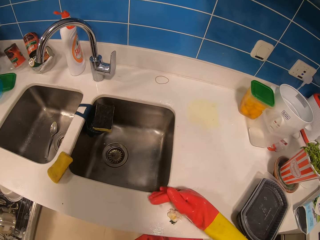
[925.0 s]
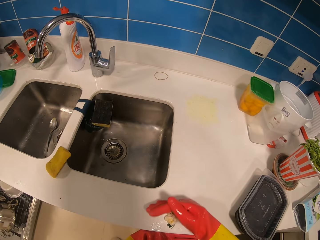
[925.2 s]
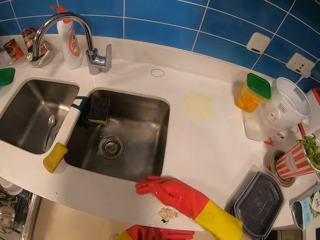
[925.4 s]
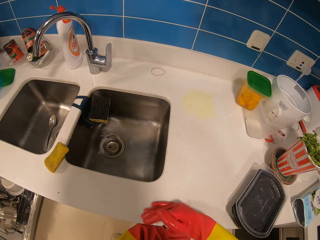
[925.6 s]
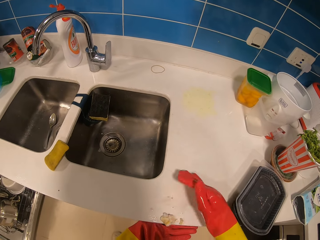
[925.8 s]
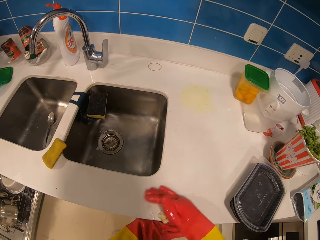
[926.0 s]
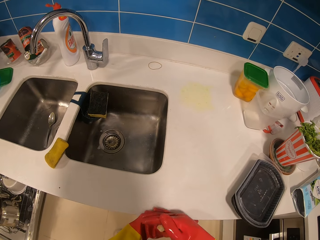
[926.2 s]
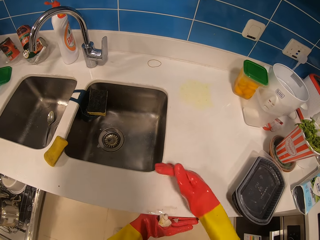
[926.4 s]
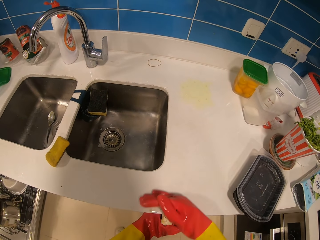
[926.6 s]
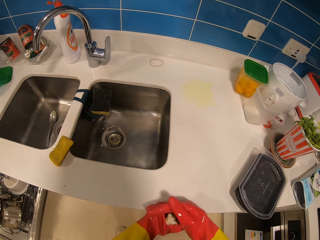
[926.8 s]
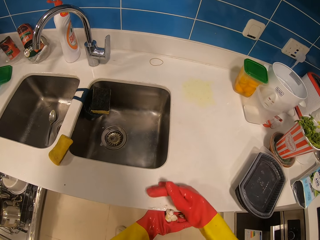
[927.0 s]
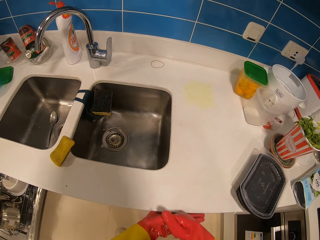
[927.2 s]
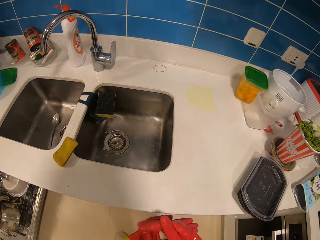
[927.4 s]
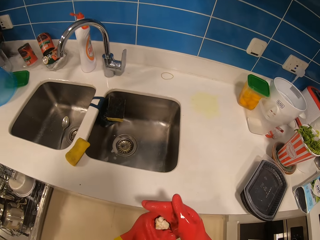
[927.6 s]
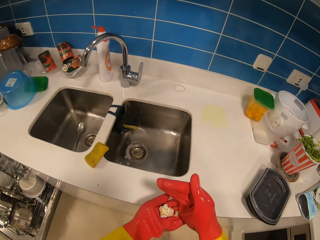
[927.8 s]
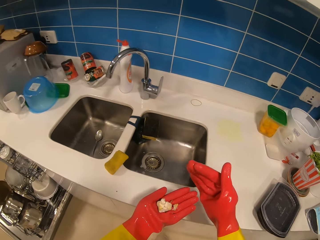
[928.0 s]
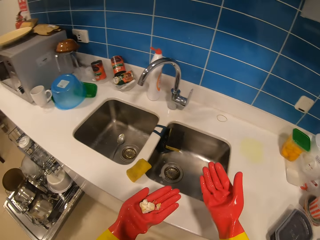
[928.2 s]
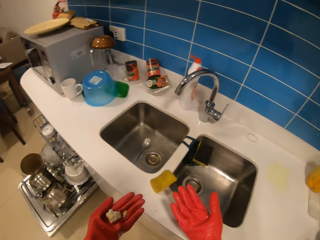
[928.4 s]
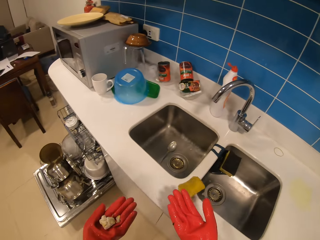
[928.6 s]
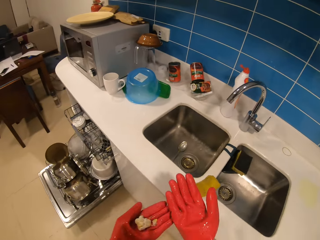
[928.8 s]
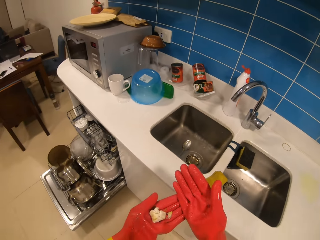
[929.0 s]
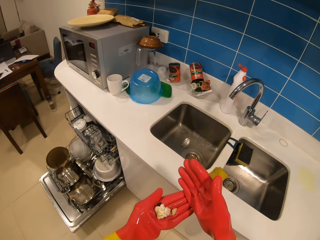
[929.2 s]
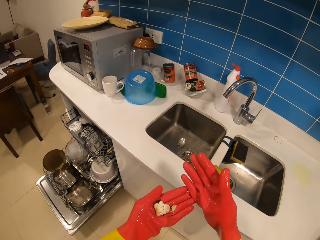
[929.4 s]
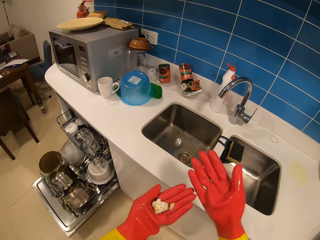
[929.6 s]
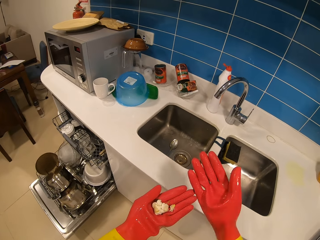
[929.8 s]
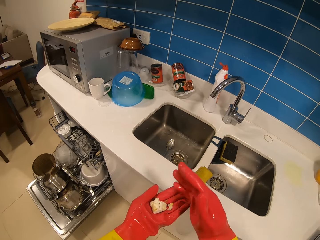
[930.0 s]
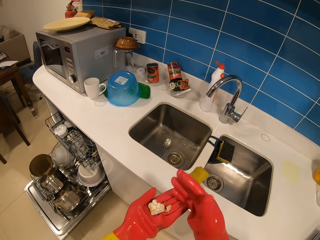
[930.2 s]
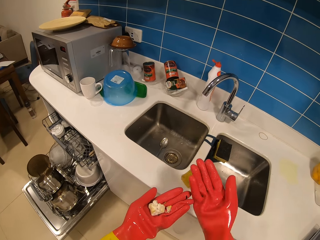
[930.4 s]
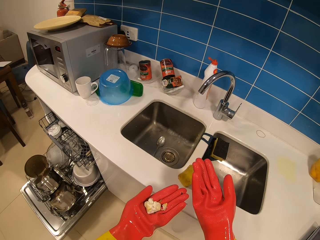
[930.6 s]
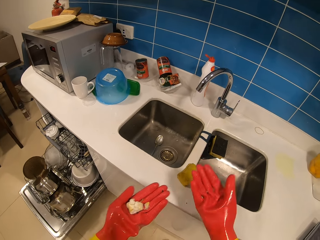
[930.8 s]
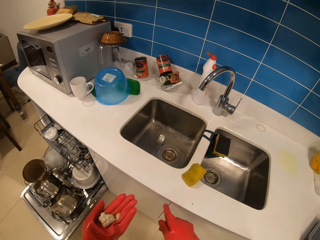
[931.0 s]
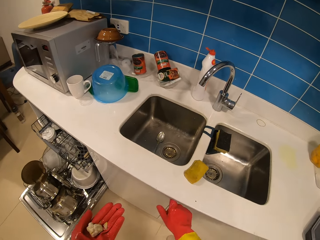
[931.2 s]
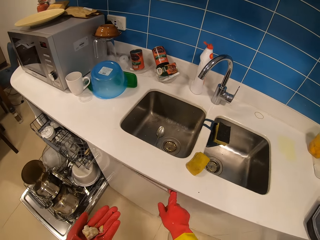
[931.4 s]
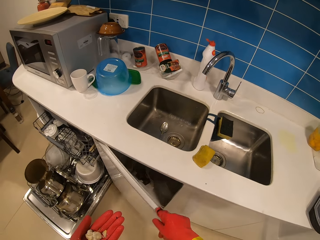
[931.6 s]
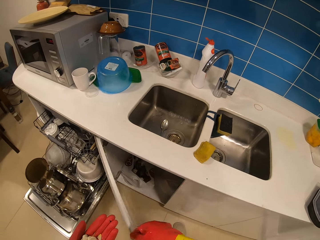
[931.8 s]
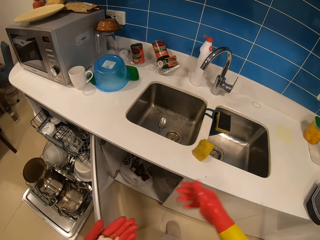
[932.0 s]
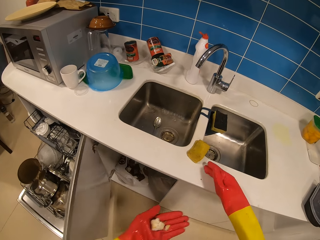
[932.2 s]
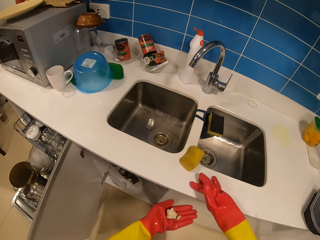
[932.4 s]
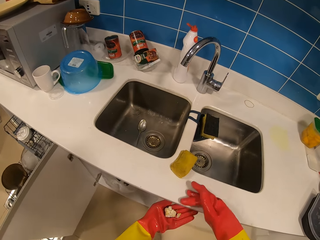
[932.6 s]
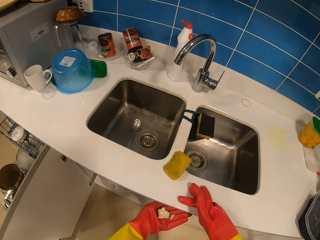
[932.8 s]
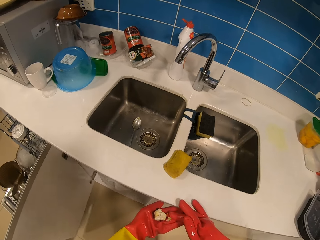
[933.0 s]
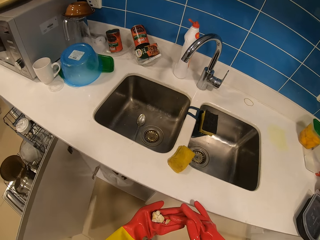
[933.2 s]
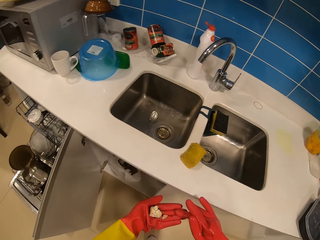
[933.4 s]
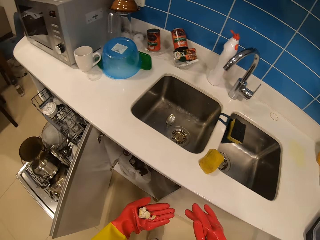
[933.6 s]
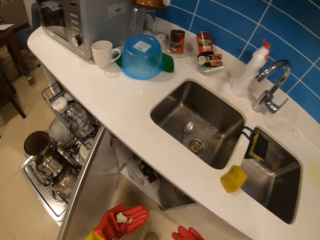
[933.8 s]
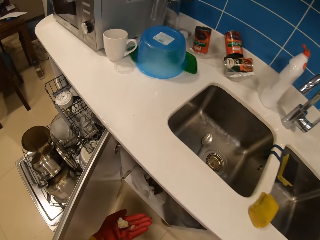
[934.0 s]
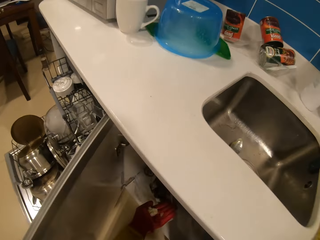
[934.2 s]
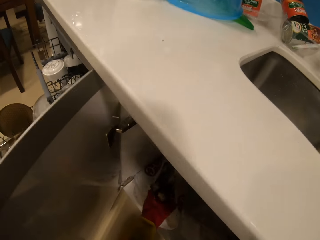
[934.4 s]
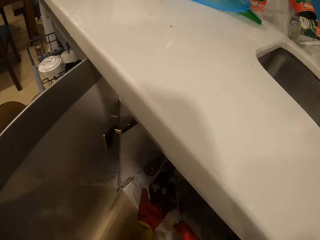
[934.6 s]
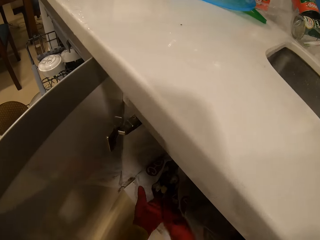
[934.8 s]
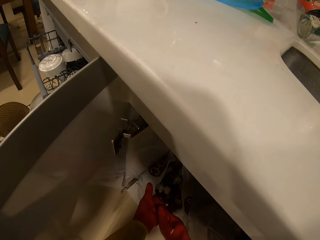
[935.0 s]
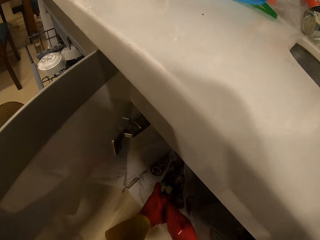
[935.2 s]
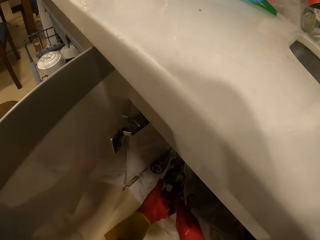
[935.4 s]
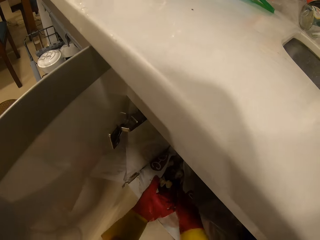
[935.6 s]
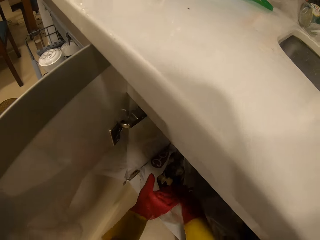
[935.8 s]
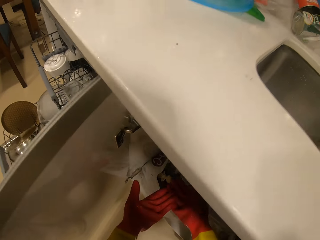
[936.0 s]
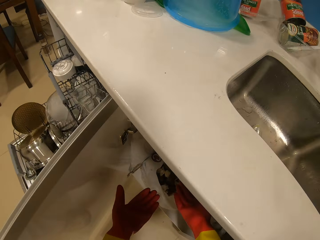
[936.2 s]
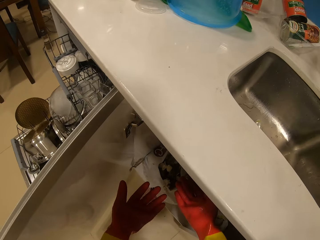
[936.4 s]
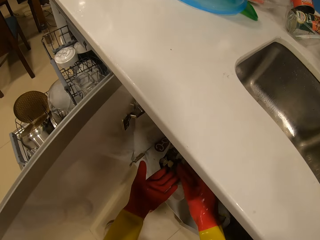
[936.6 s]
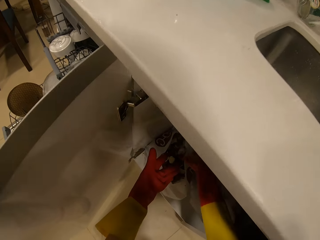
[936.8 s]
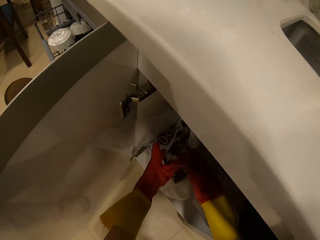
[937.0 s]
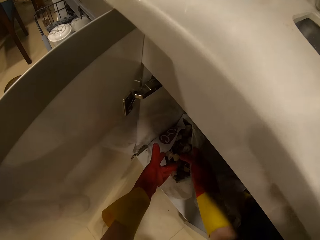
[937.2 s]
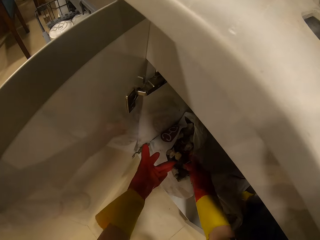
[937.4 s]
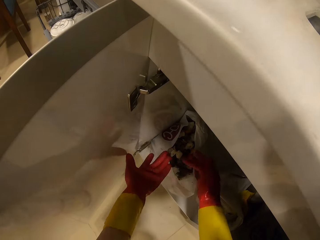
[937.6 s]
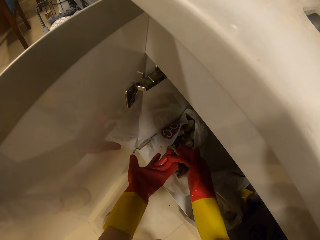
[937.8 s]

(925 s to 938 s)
The camera wearer collects the dust on the counter. She puts dirt on the left hand. She opens the counter below the sink. She places the dust in a dustbin. She rubs her gloves.

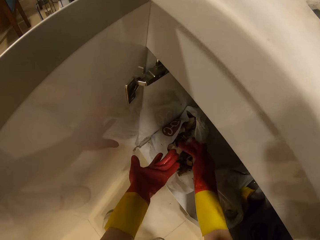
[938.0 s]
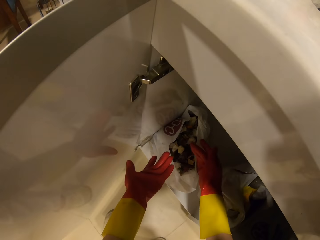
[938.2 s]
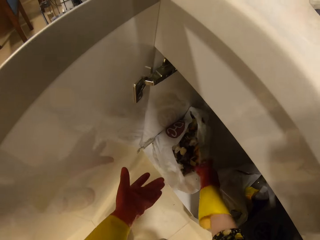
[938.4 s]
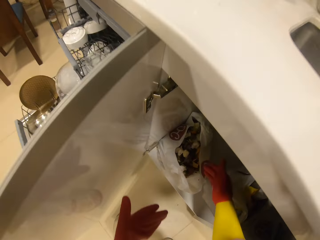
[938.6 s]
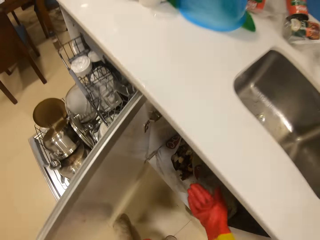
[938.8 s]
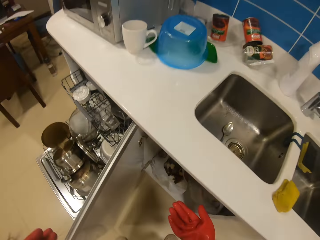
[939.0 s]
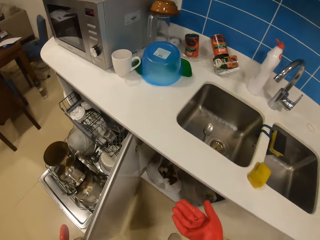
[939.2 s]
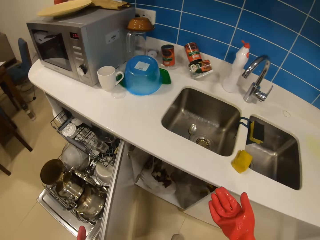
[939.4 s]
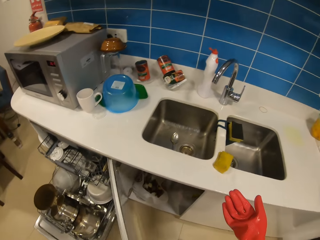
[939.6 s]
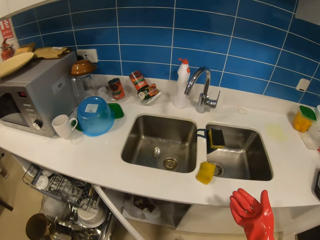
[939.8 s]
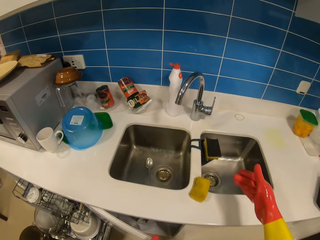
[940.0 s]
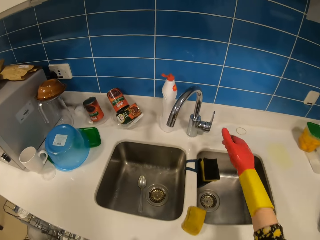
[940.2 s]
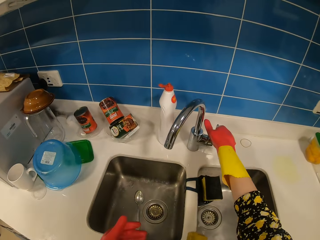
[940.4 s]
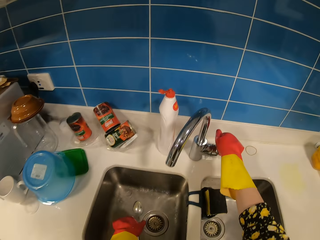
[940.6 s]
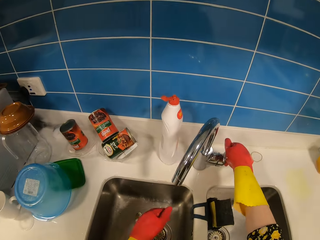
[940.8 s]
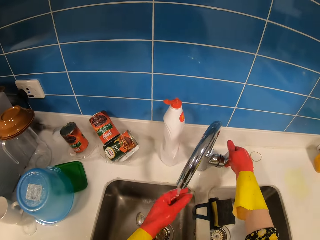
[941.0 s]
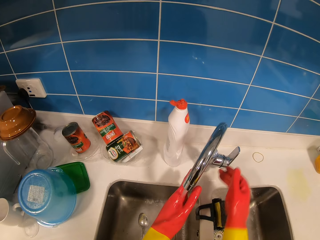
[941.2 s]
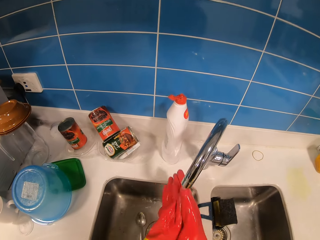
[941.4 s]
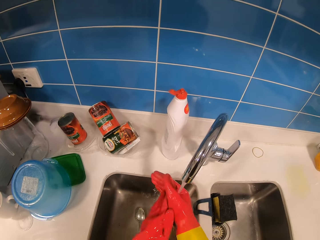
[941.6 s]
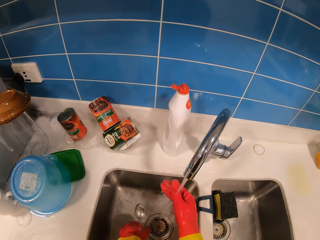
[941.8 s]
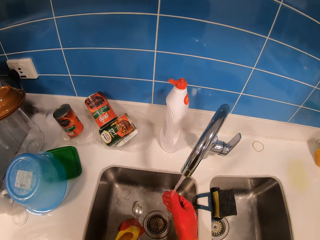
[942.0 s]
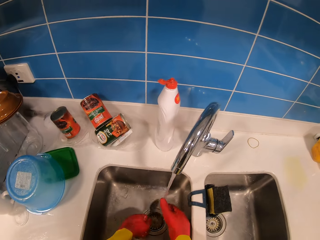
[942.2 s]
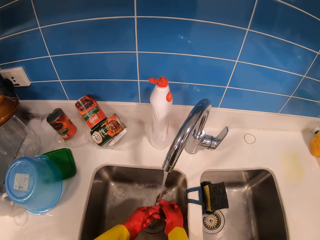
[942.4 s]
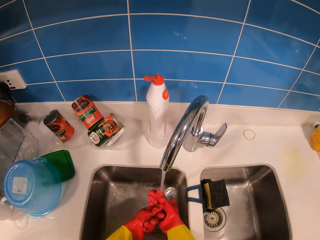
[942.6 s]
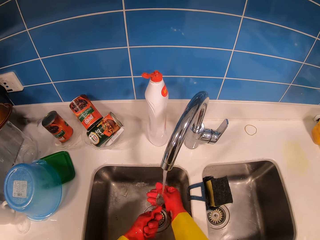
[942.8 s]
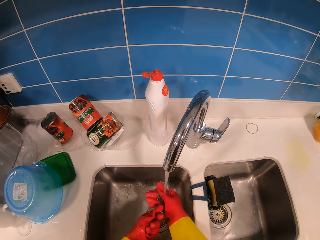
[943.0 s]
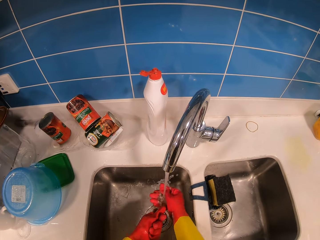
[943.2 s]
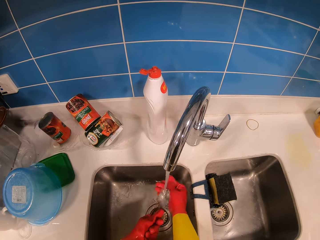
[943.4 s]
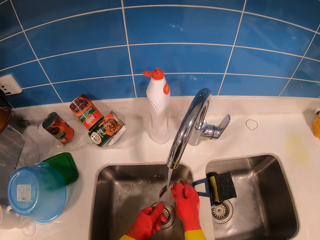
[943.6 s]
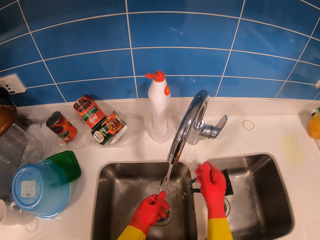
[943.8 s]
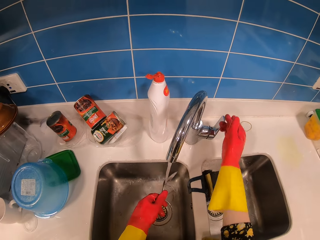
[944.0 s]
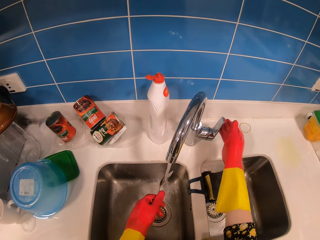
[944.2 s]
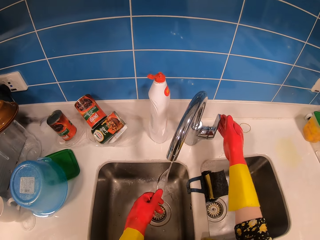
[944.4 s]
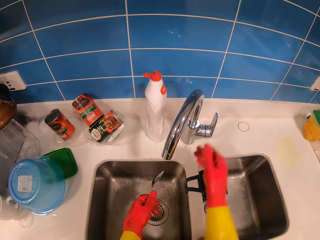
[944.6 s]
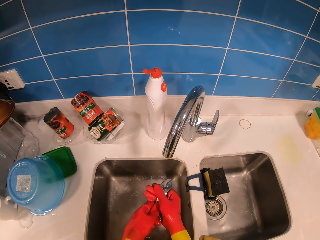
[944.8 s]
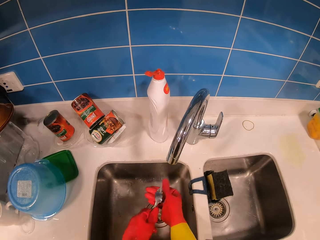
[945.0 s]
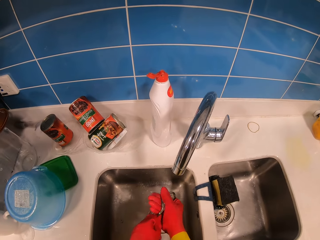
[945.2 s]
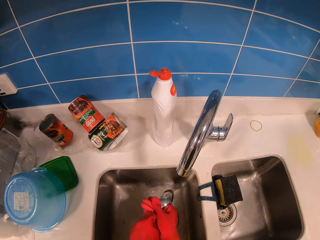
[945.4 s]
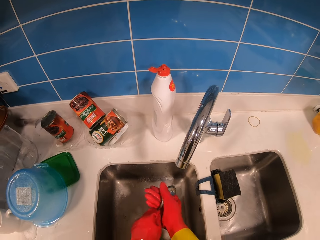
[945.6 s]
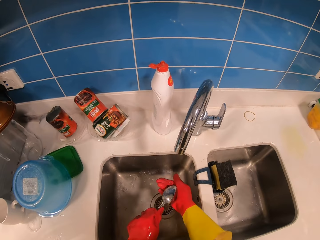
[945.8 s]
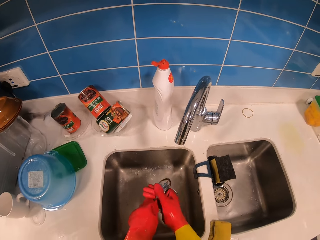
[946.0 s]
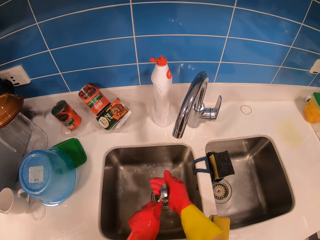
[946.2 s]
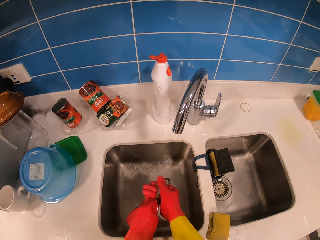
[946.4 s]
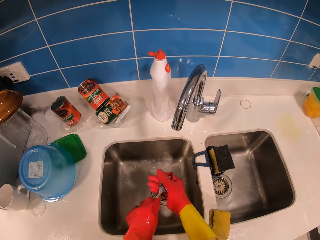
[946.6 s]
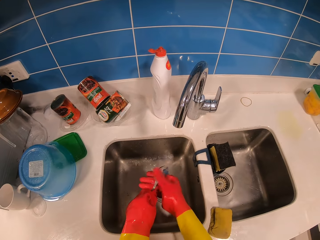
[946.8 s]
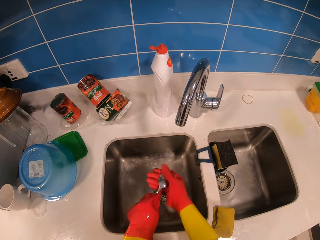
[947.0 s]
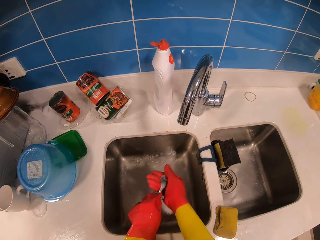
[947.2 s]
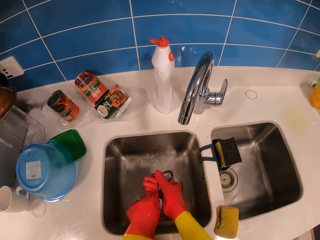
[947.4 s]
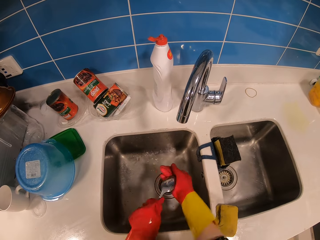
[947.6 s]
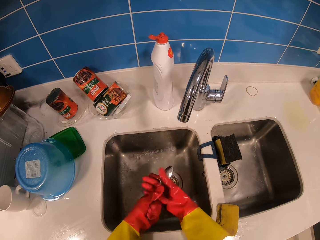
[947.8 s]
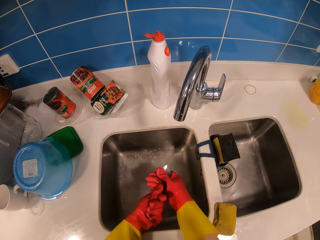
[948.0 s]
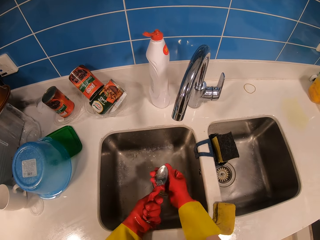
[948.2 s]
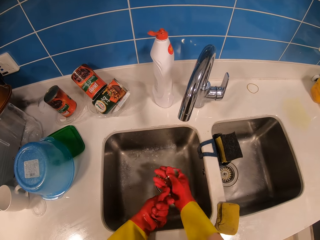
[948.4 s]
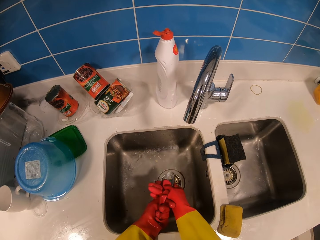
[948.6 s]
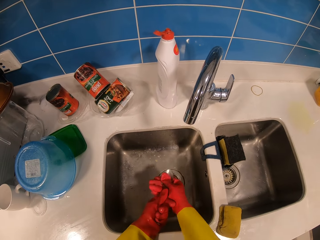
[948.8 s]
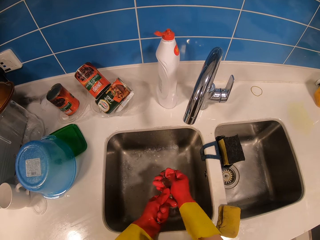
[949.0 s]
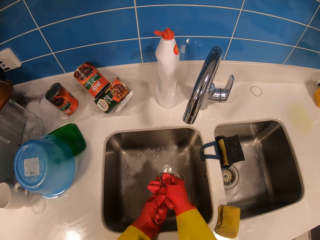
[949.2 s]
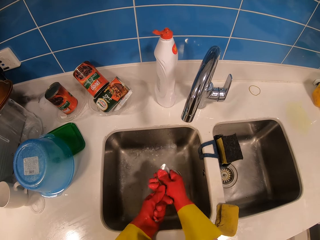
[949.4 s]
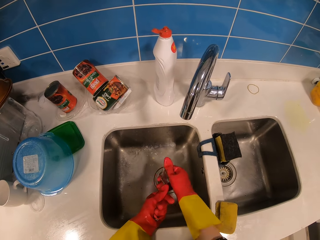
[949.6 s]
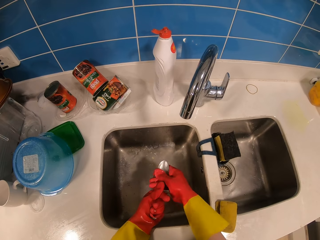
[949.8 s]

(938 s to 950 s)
The camera wearer closes the counter's door. She opens the tap. She cleans her hands. She picks up a spoon. She cleans the spoon. She turns off the tap. She rubs the spoon using her hands.
